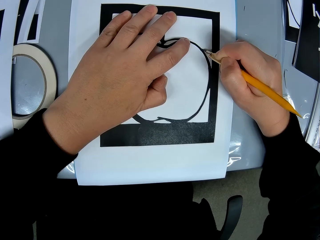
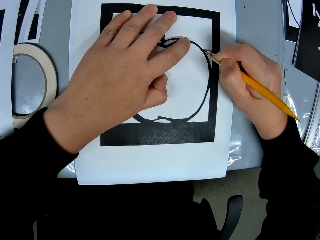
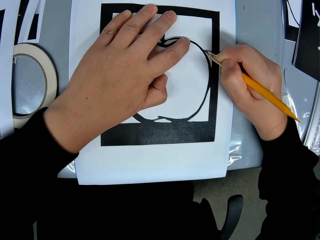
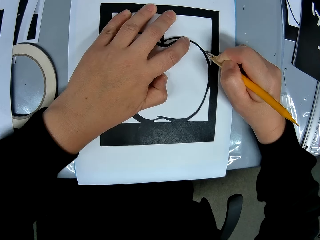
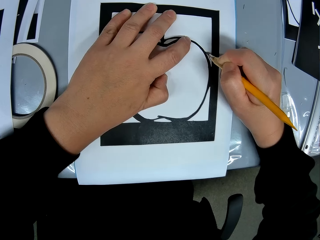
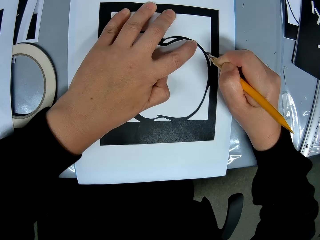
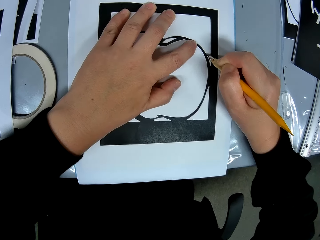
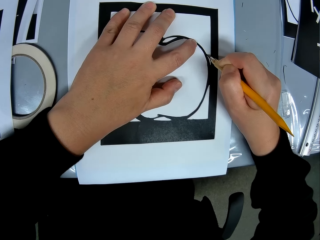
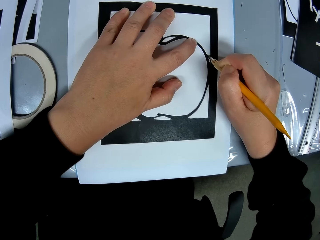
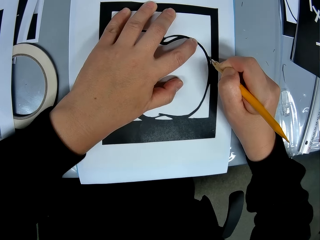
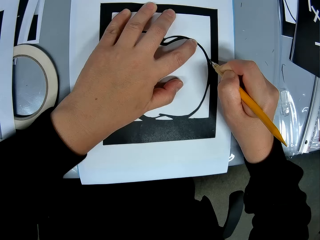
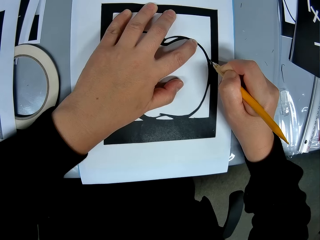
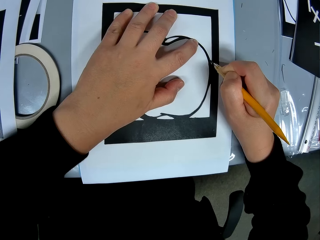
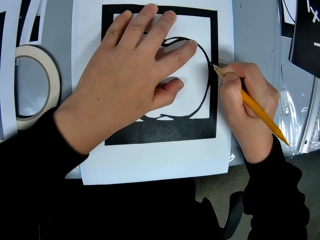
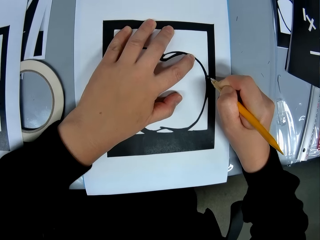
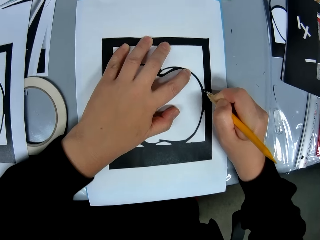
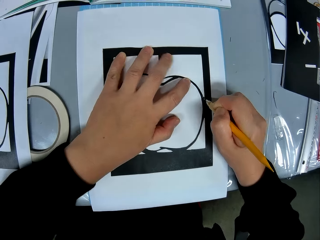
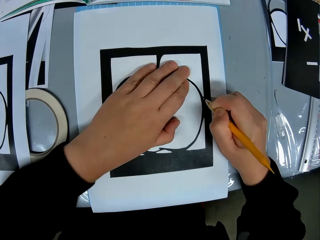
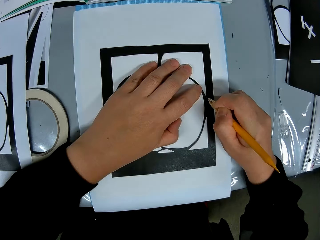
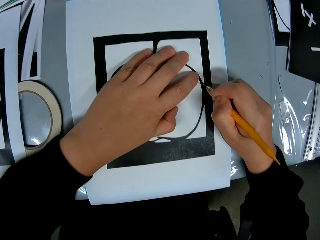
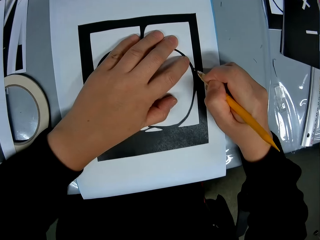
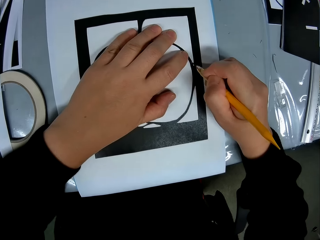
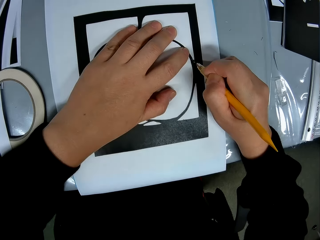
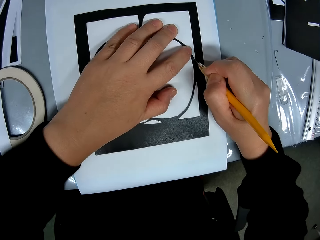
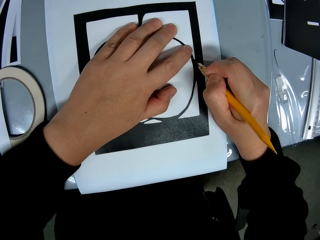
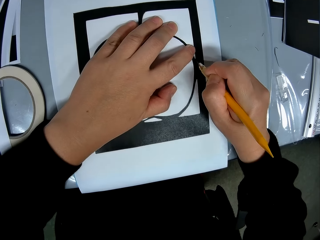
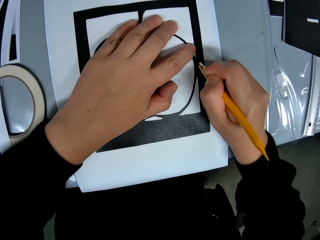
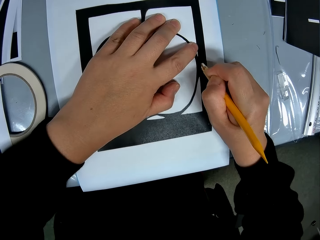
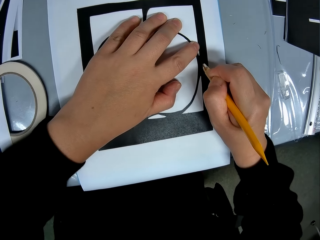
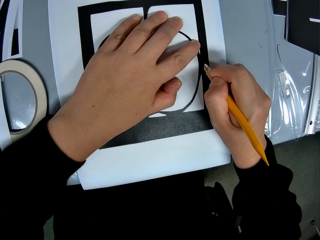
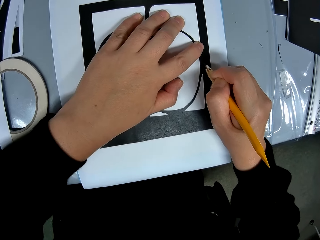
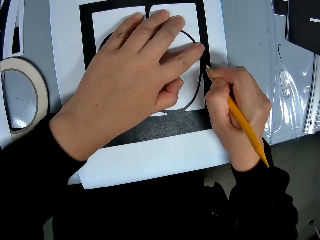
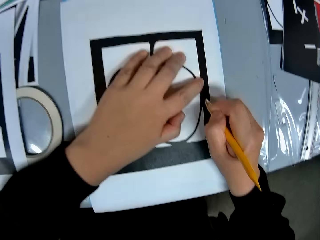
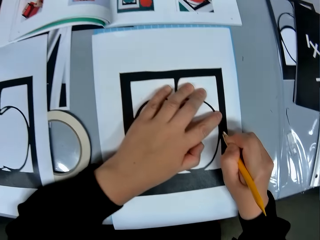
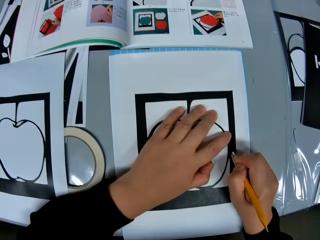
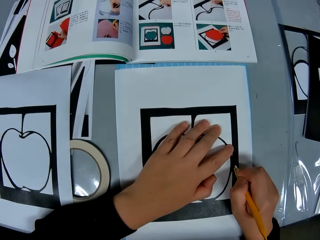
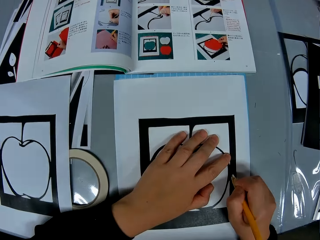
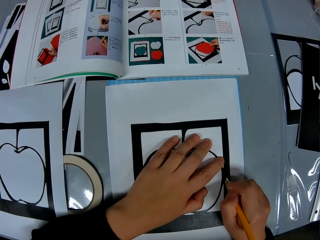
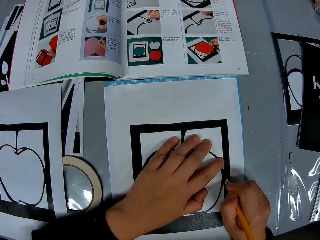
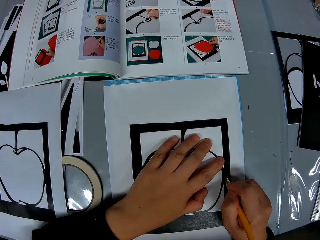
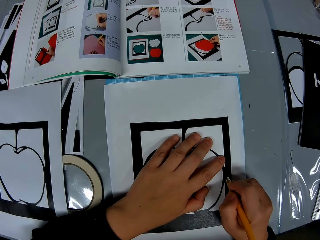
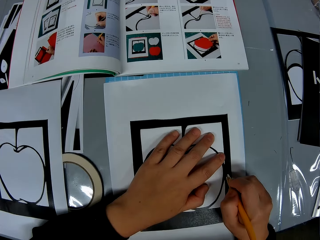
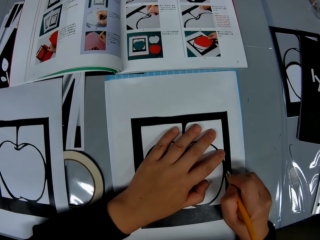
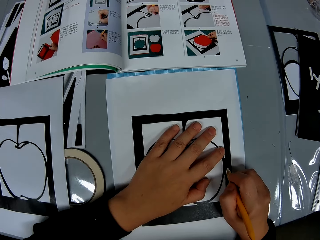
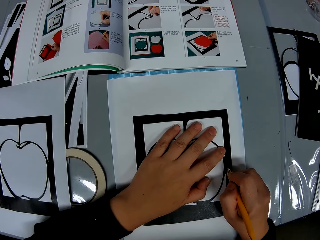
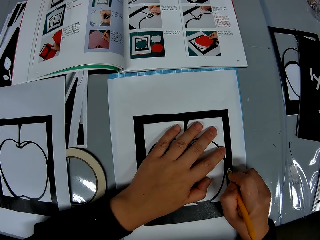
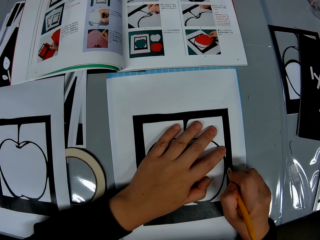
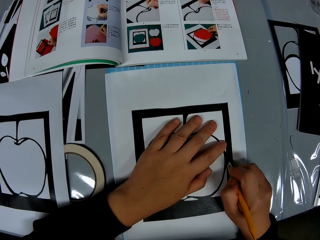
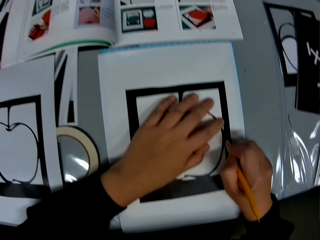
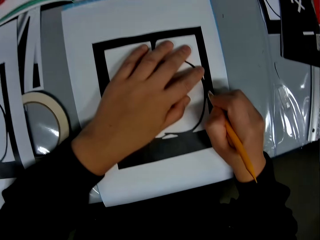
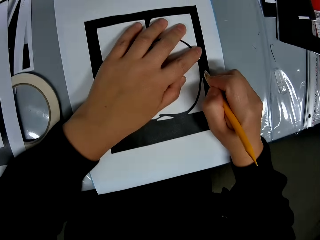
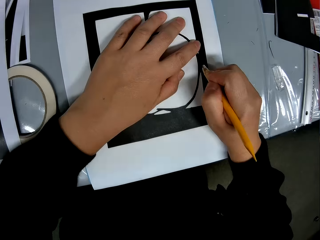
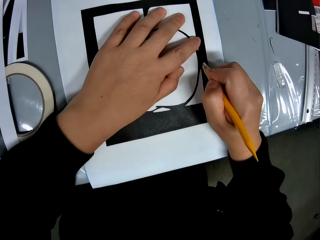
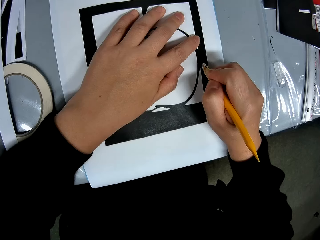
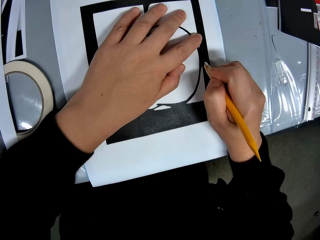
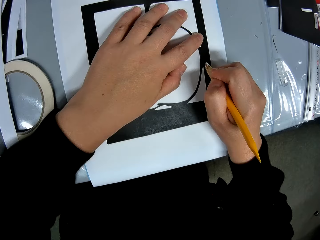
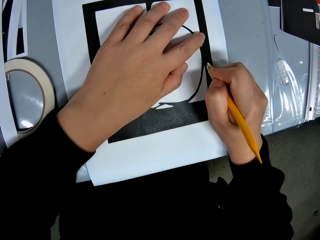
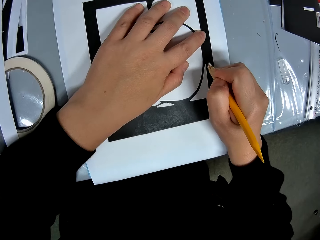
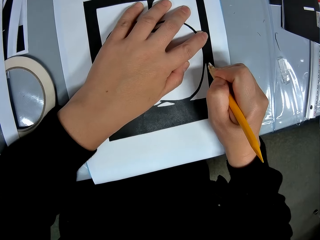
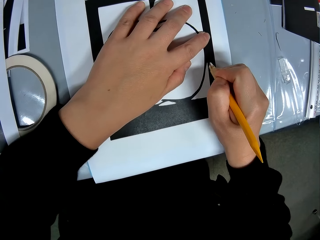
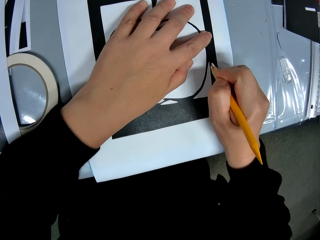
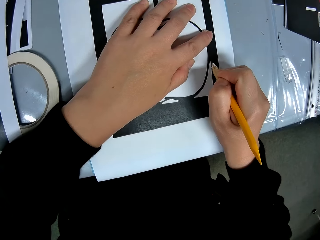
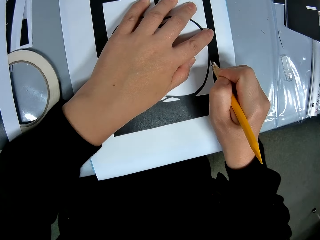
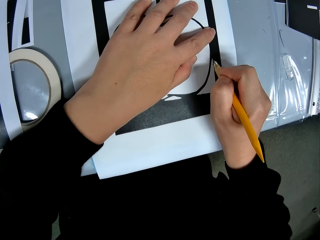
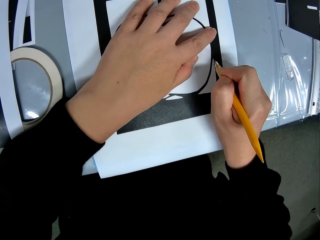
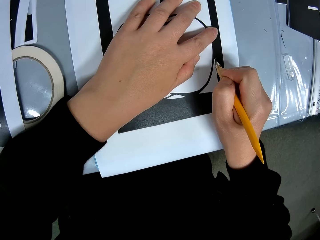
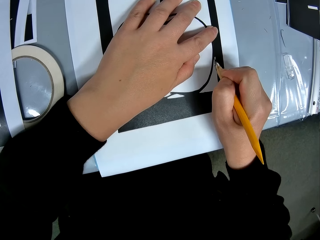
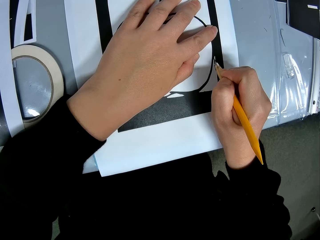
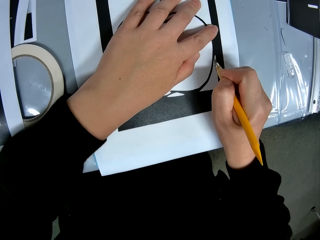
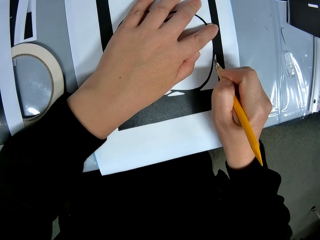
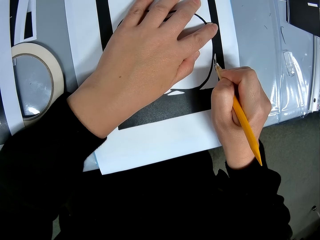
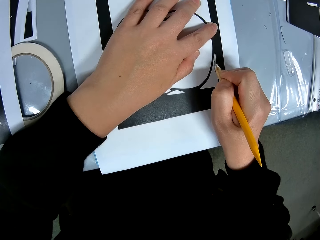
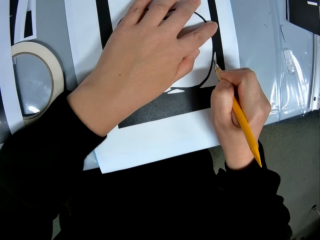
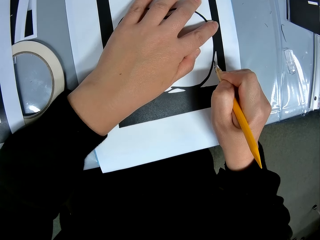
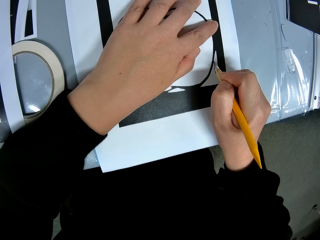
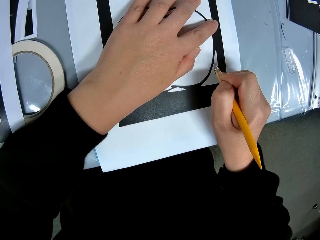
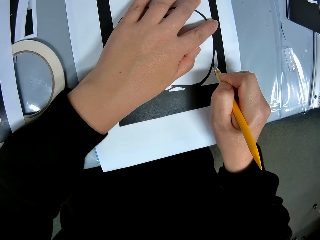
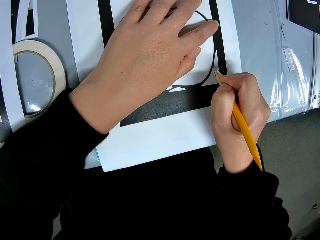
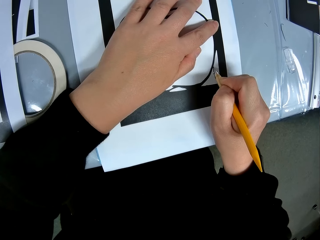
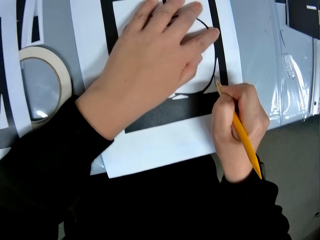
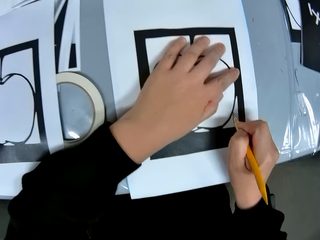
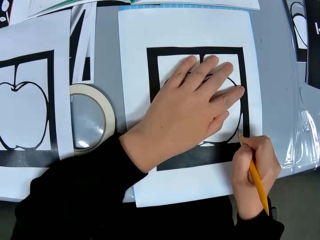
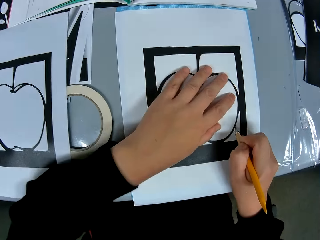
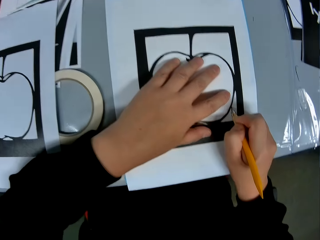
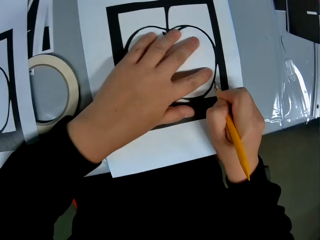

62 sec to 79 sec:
The camera wearer reads the book. They cut up the drawing with a craft cutter.

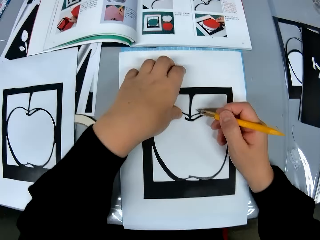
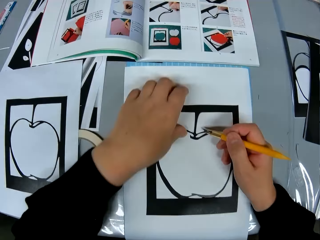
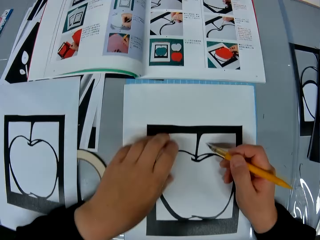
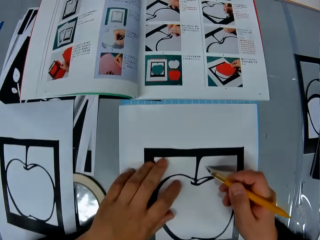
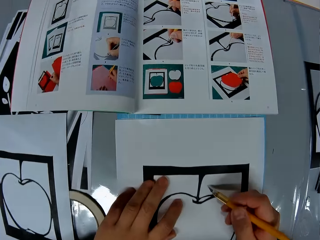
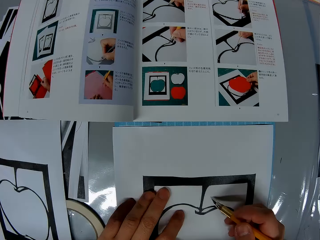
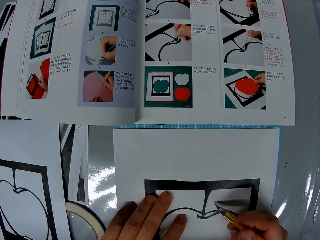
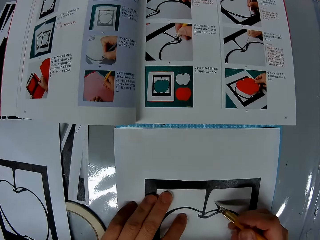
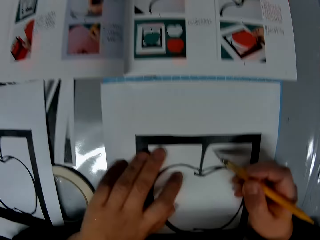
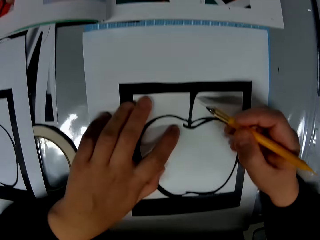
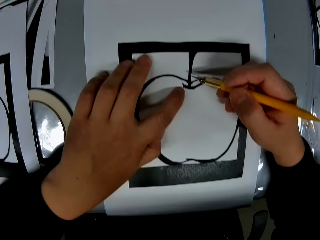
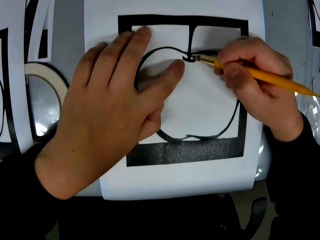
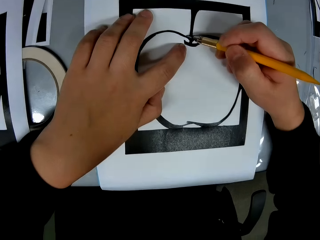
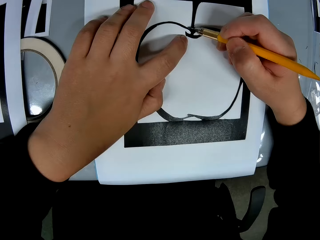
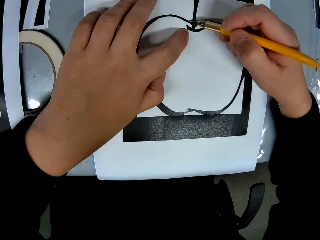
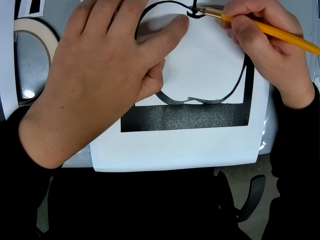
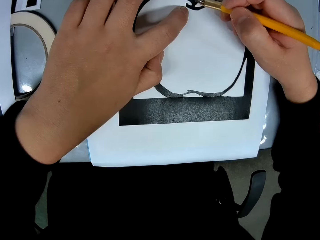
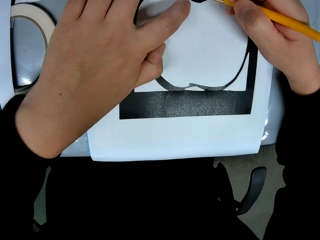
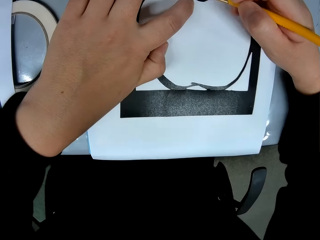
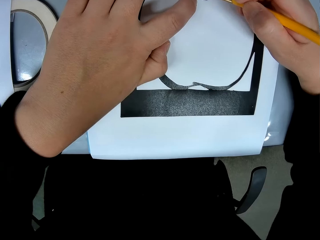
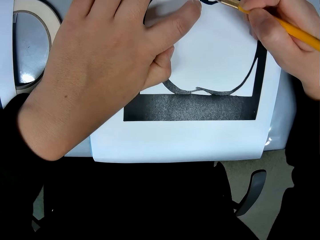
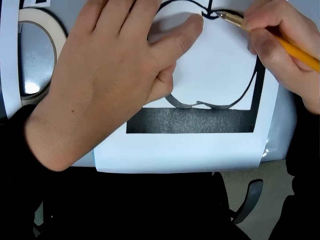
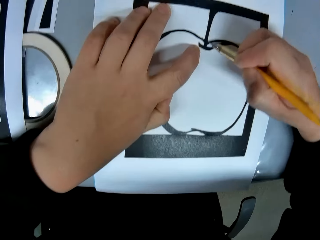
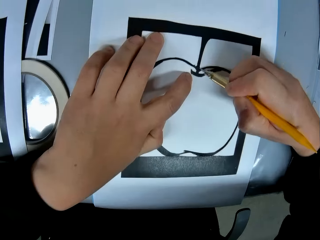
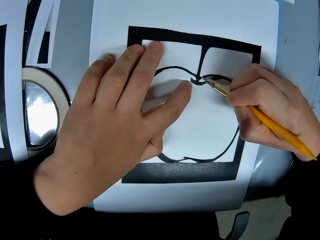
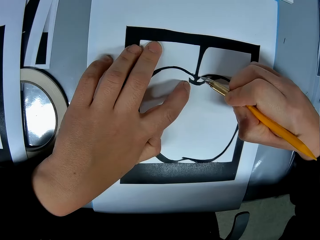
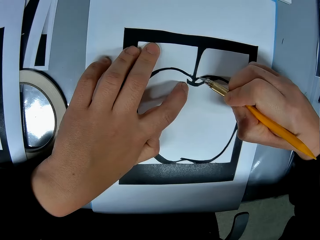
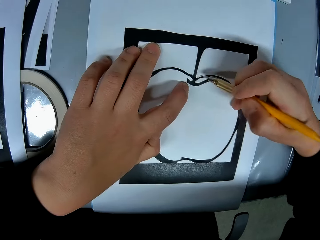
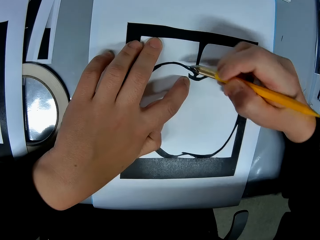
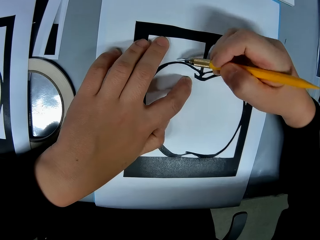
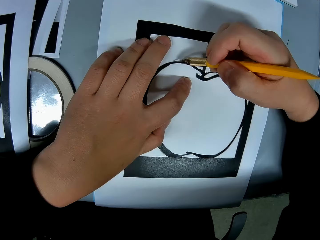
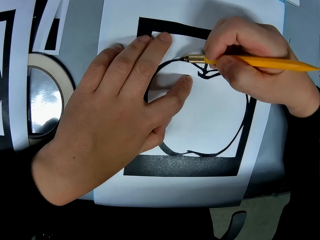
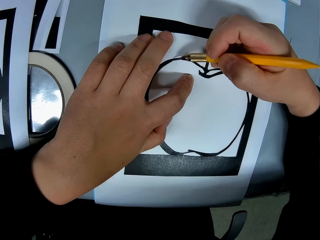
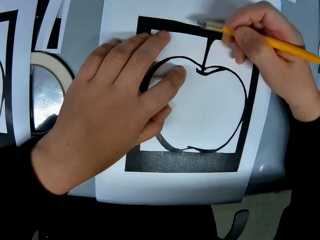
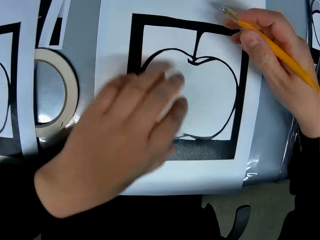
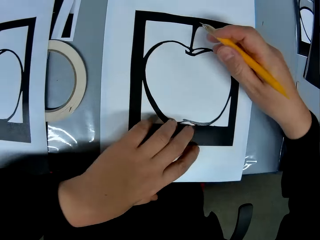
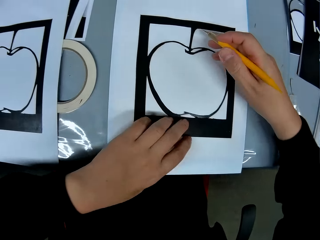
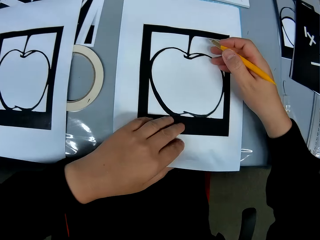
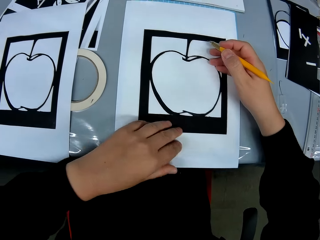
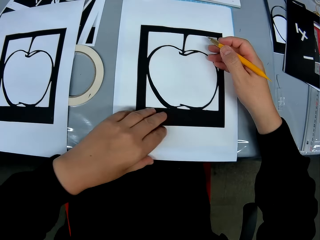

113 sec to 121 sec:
The camera wearer reads the book. They cut up the drawing with a craft cutter.
